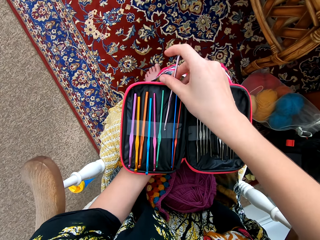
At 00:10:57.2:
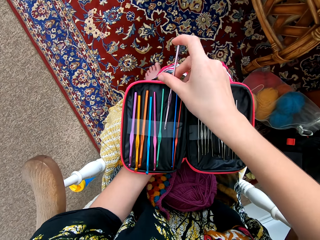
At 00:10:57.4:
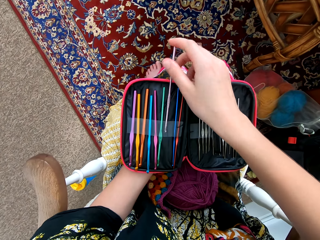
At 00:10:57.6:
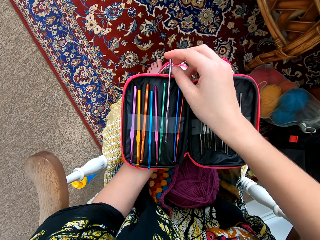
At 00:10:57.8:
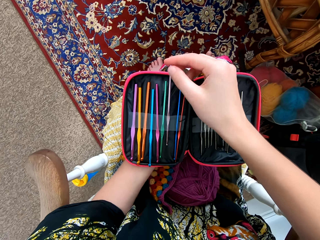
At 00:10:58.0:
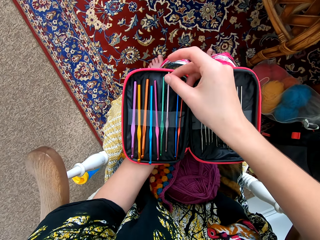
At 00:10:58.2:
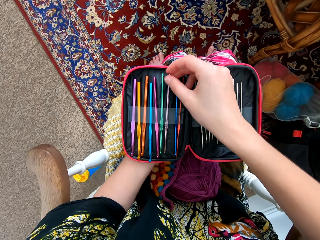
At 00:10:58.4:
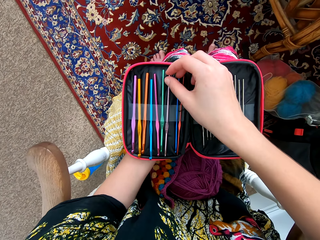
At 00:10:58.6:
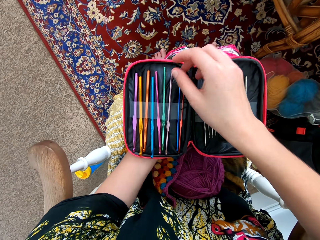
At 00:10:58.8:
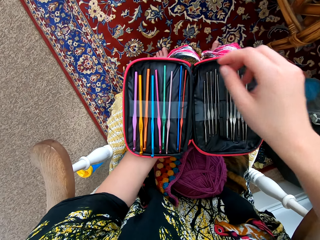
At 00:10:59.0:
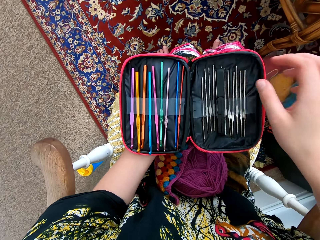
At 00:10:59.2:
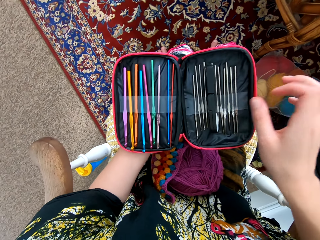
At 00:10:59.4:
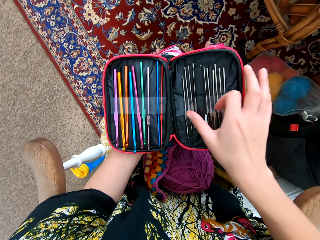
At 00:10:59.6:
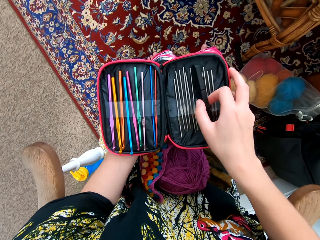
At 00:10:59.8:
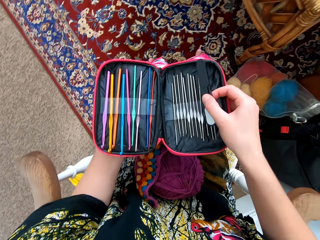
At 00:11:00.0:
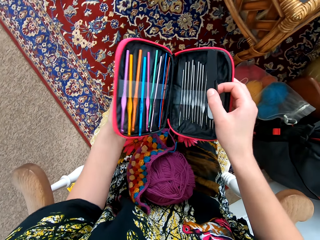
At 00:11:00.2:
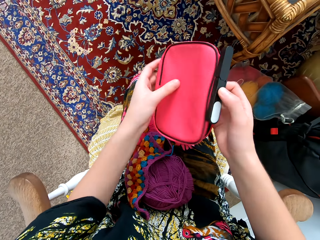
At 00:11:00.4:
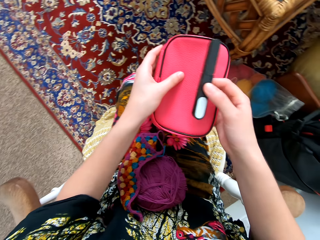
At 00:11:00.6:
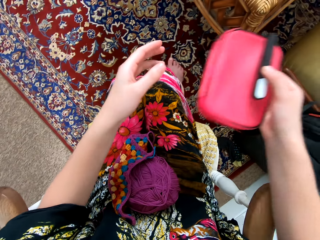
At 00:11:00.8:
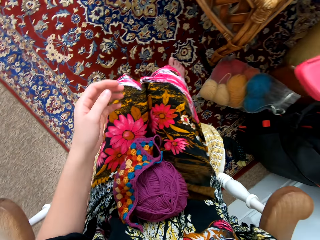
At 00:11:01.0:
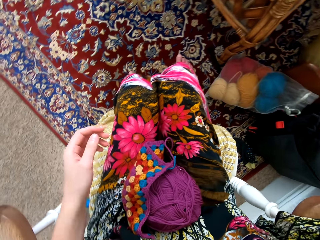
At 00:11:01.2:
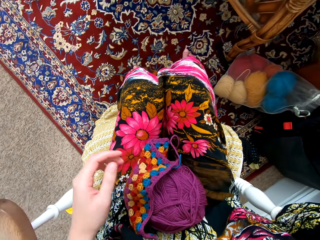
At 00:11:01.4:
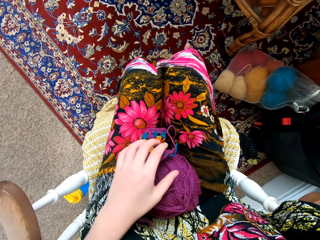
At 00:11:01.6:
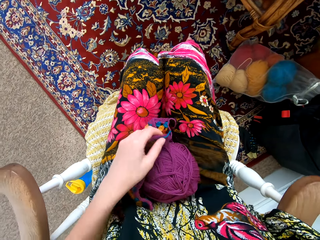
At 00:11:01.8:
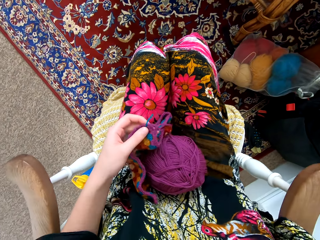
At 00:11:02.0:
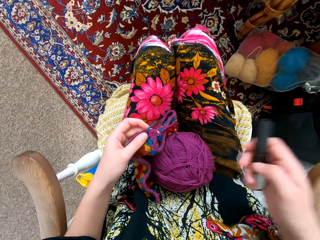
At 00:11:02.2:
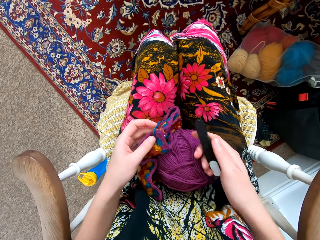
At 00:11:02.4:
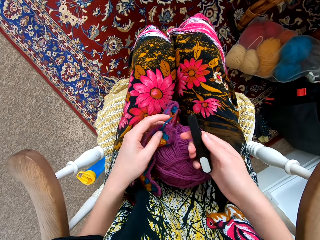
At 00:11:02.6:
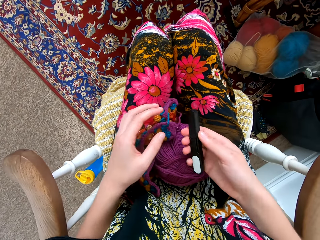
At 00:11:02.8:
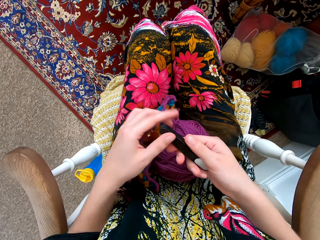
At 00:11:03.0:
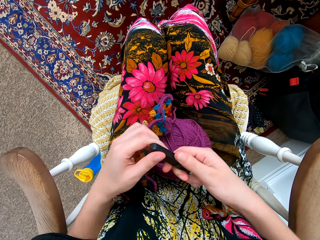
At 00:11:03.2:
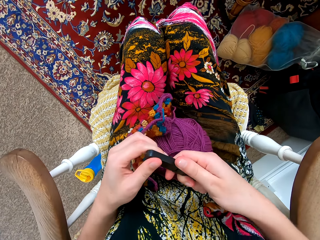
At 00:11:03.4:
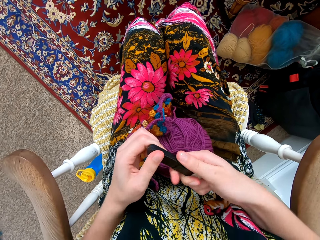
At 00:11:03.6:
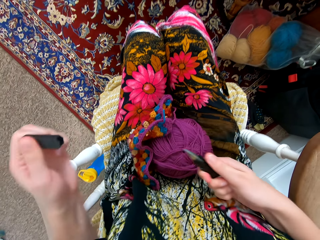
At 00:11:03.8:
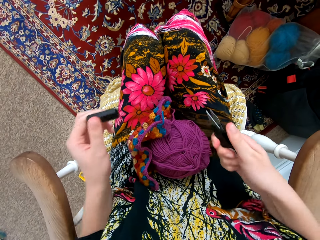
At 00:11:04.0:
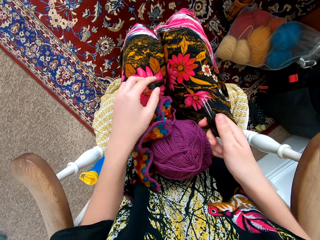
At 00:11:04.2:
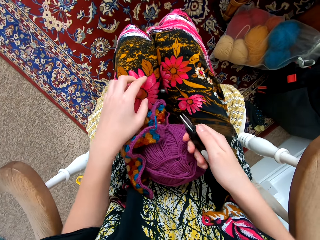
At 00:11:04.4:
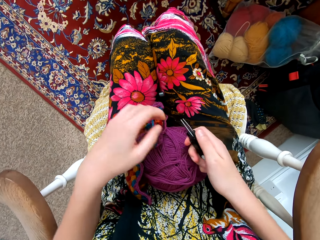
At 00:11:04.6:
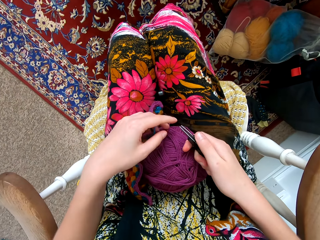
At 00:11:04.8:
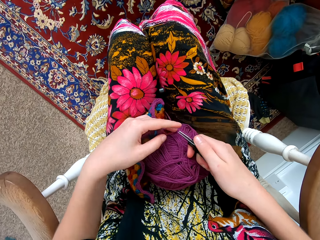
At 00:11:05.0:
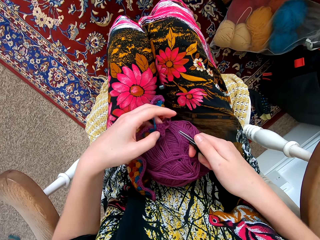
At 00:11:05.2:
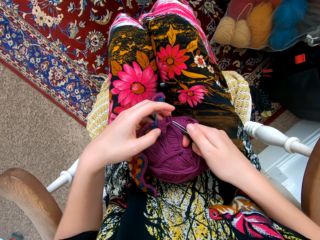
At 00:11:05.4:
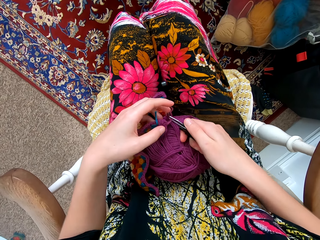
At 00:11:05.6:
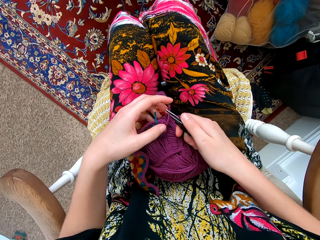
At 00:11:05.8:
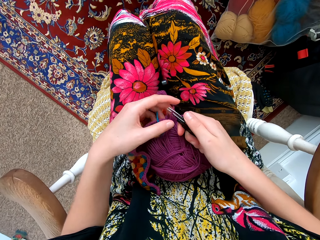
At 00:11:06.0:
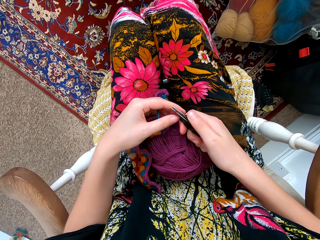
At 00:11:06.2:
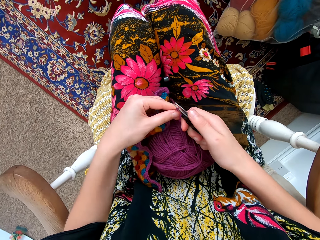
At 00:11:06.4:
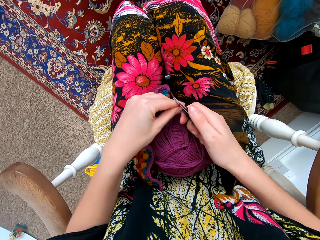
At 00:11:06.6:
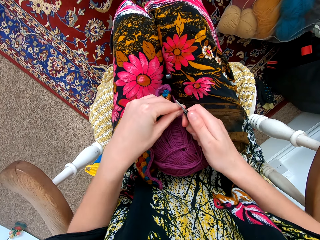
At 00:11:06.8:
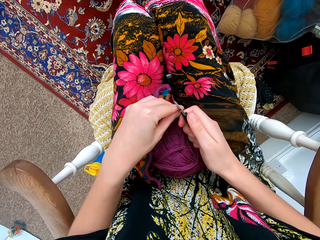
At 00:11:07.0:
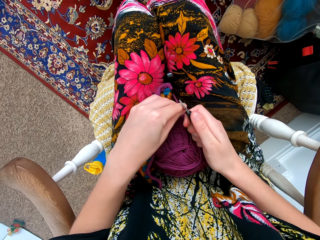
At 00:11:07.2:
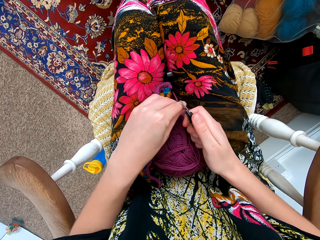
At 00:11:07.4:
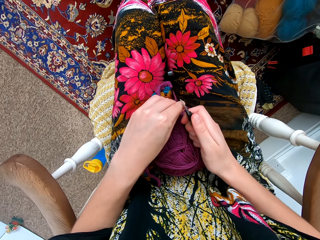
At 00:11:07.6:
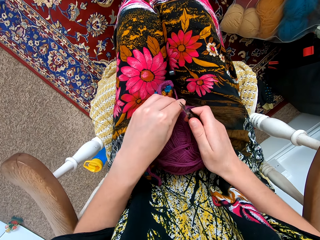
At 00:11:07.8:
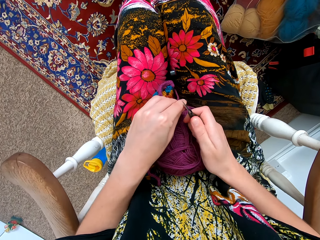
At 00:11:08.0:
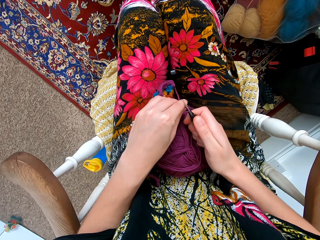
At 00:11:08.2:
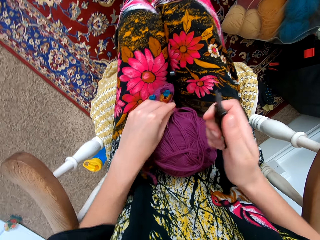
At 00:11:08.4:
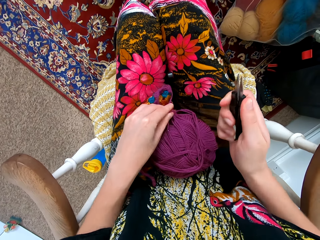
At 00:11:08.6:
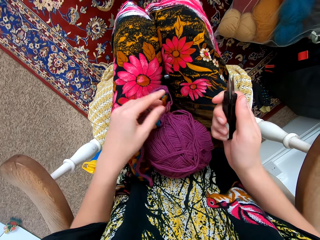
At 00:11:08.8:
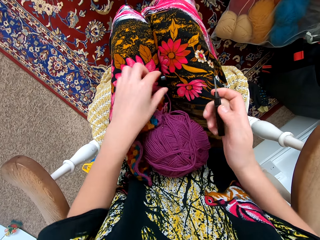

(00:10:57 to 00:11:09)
The camera wearer returns the needle or crochet into the handbag. They remove the knitting scissors from the bag. They close the handbag. They put the handbag down on the floor. They open the box of the scissors. They take off the lid. They cut a piece of the weaving thread.

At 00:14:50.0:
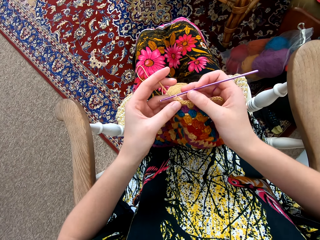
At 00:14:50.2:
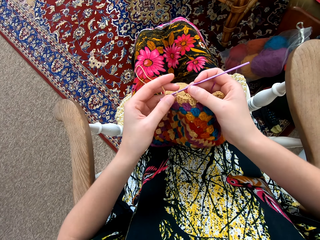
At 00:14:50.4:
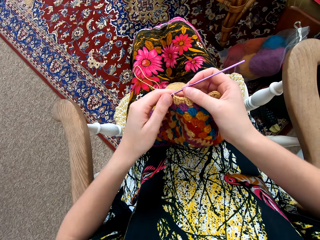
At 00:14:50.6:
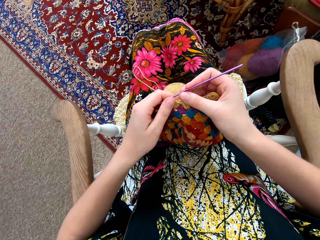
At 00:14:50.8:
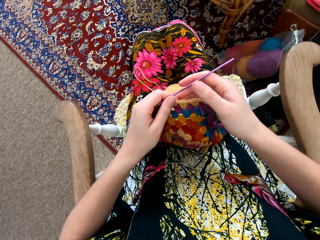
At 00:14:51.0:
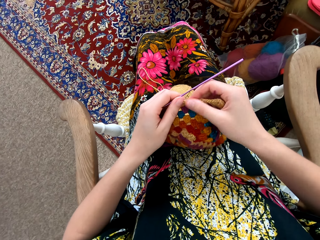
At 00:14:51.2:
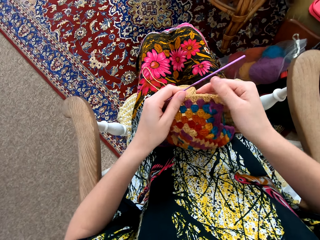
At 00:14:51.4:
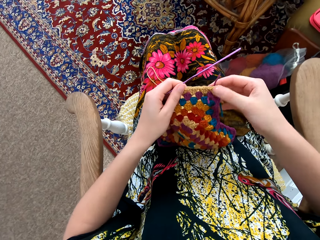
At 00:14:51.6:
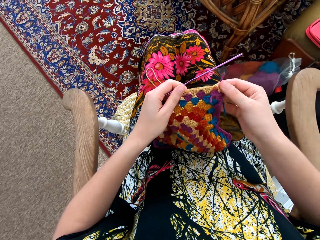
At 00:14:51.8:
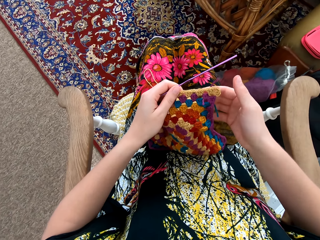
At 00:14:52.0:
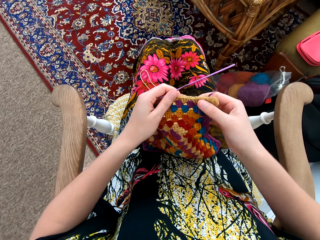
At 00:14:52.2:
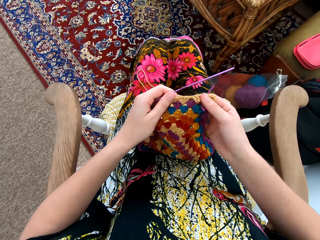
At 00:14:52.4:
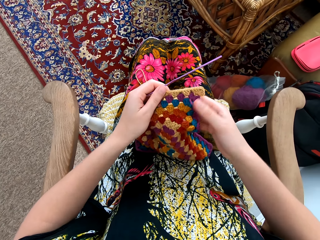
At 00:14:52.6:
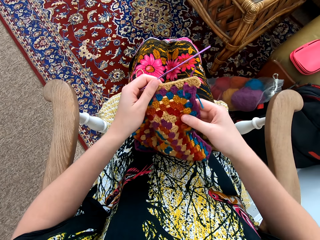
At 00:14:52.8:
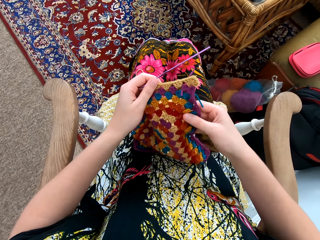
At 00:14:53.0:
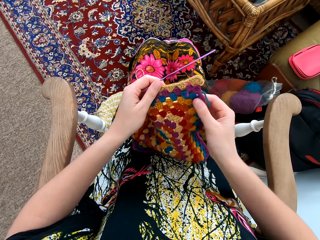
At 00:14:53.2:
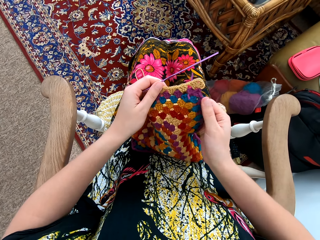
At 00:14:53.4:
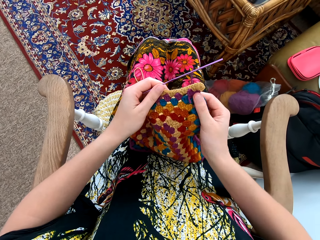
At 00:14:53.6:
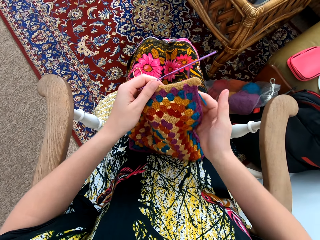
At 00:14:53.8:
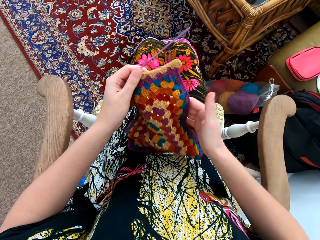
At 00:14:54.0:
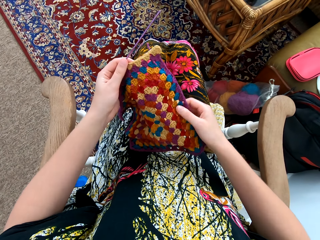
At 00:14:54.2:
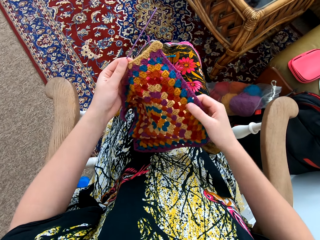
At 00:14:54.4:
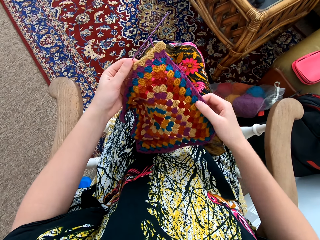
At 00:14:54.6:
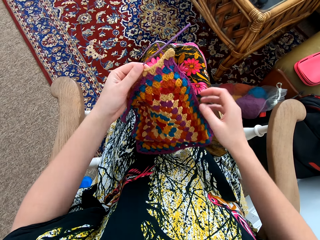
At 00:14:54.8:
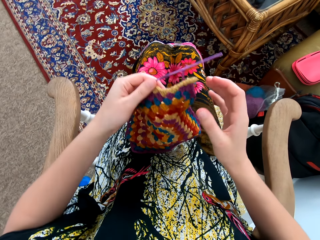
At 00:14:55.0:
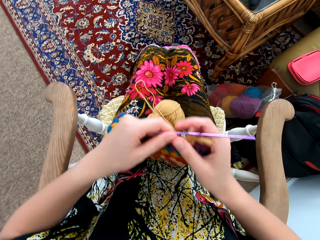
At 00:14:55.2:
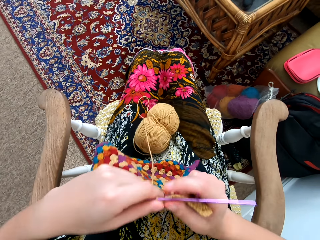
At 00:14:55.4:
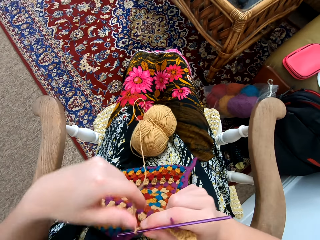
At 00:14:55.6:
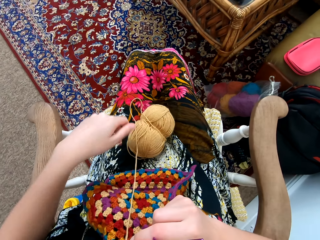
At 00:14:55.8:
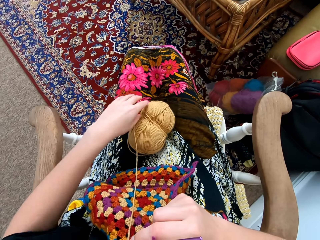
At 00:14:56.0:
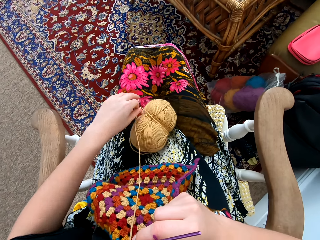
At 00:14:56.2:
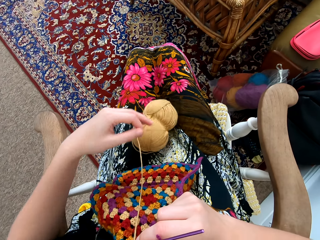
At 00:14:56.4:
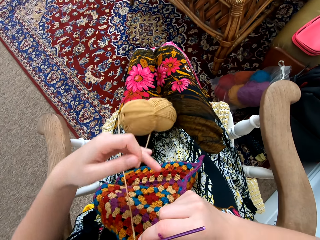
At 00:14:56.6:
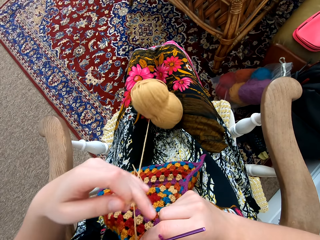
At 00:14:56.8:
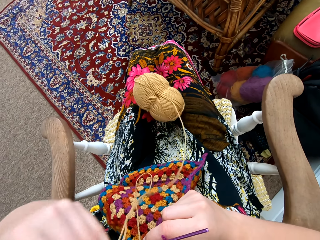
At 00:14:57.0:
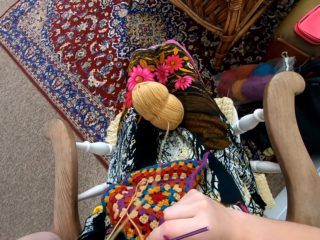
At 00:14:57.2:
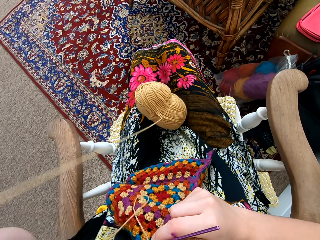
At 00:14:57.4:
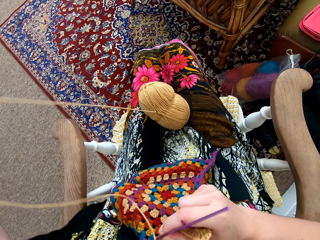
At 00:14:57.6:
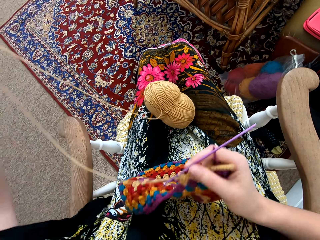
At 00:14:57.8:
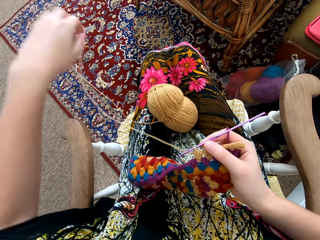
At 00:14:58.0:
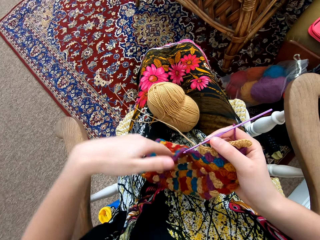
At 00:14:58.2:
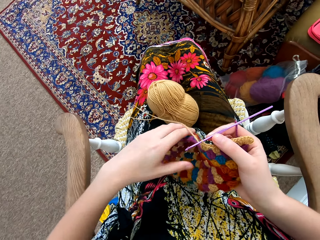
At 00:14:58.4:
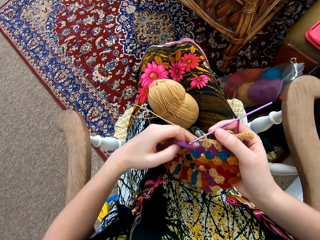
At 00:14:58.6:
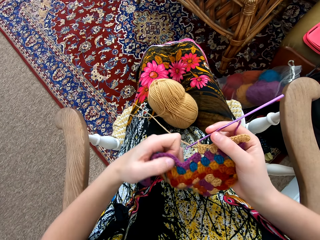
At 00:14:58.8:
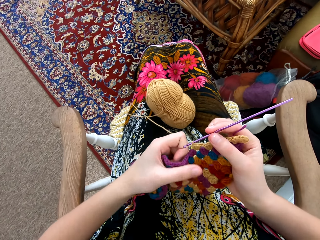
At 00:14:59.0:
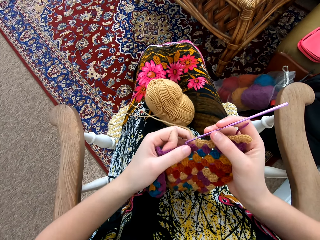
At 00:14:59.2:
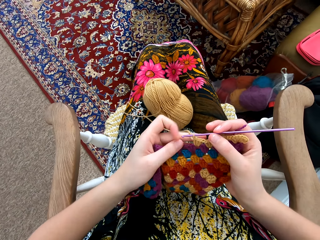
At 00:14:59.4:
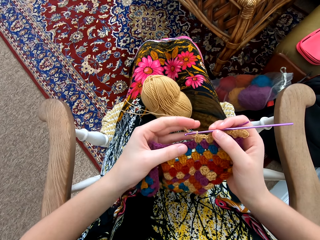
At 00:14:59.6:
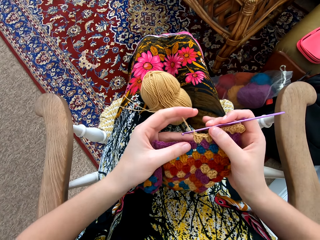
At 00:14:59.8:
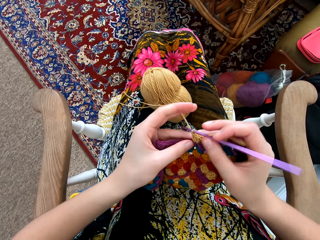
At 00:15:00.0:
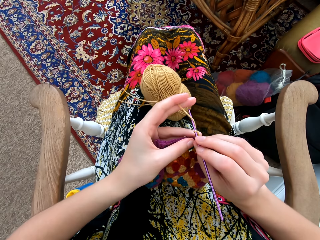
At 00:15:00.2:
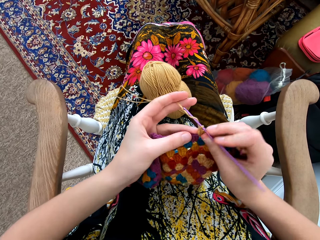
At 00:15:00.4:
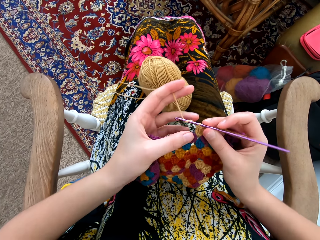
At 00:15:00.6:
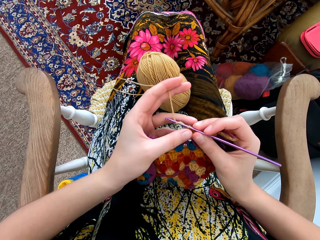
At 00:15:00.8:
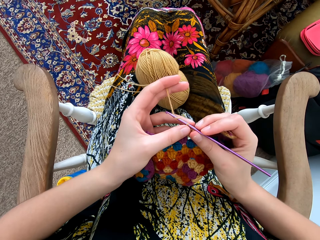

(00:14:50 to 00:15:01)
The camera wearer stretches the knitting pattern with her hand. She holds the crochet hook with the other hand. She pulls the thread. She stretches the weaving thread. She touches the garment with the other hand. She interlocks a loop of thread with the crochet hook. She knits the pattern with the weaving thread and a needle.
